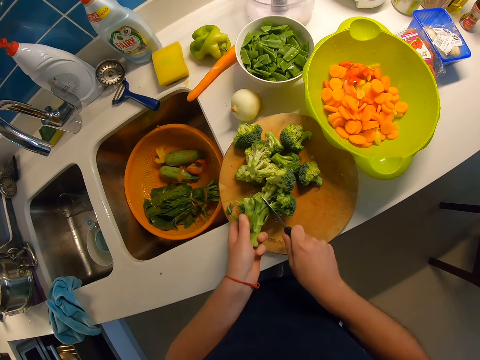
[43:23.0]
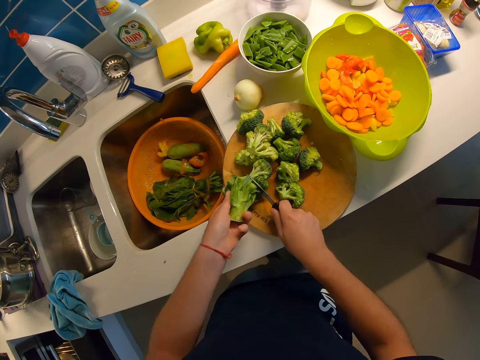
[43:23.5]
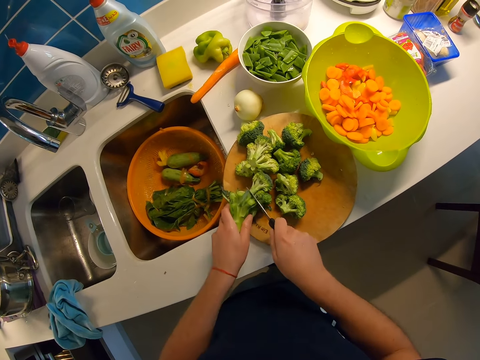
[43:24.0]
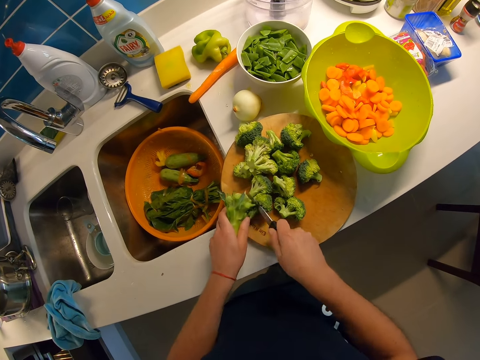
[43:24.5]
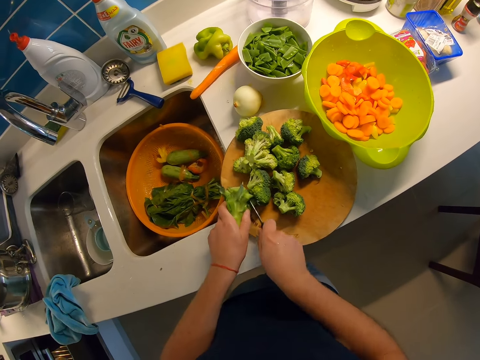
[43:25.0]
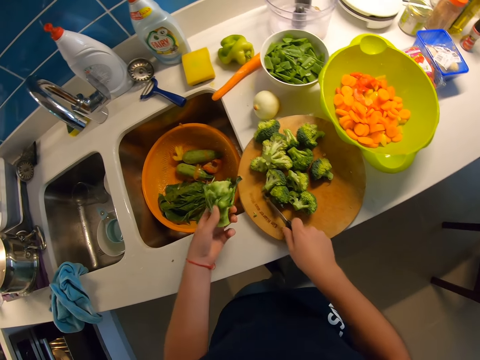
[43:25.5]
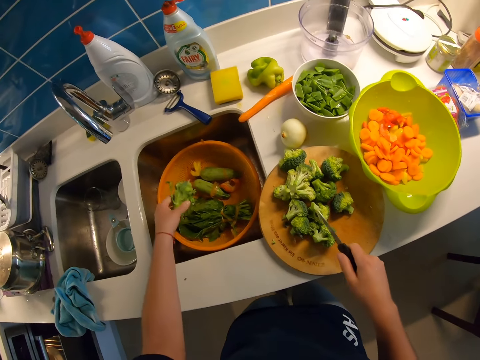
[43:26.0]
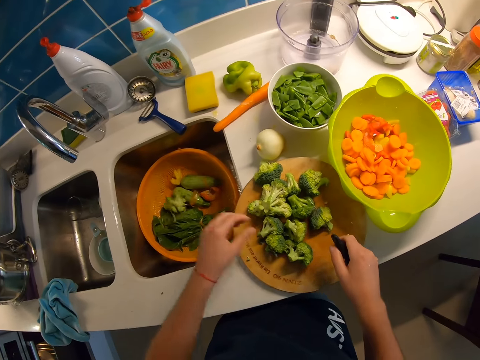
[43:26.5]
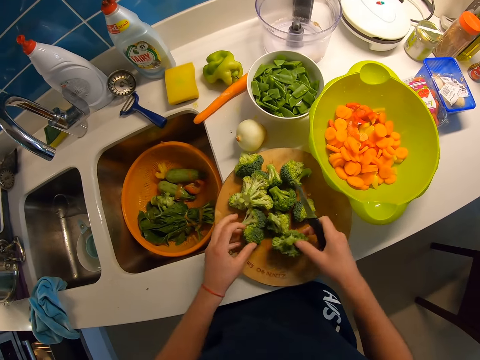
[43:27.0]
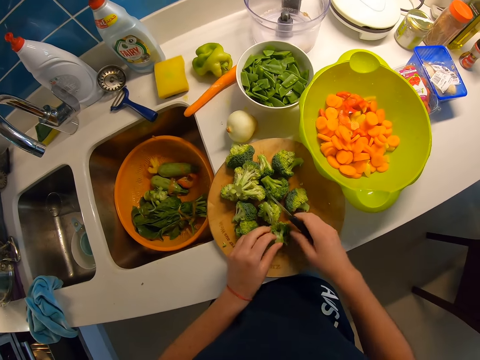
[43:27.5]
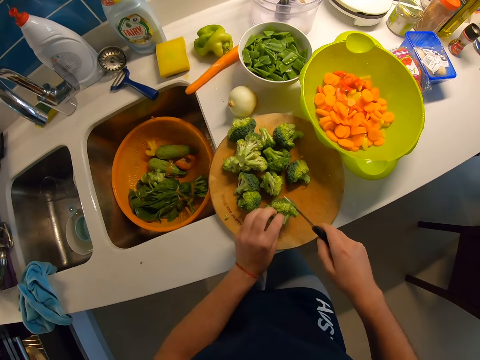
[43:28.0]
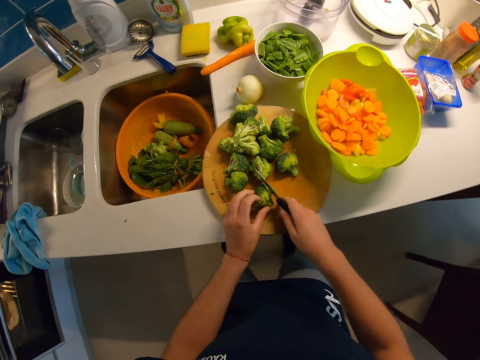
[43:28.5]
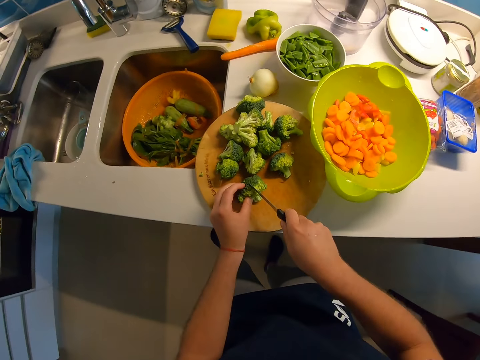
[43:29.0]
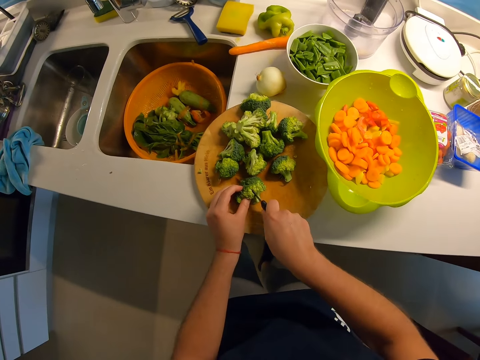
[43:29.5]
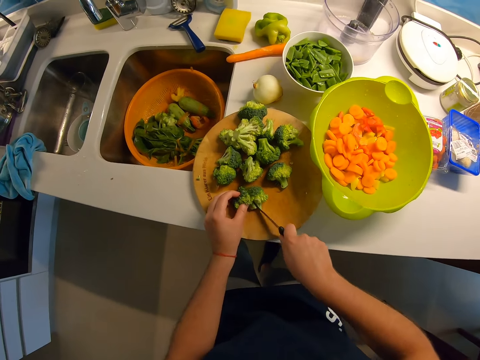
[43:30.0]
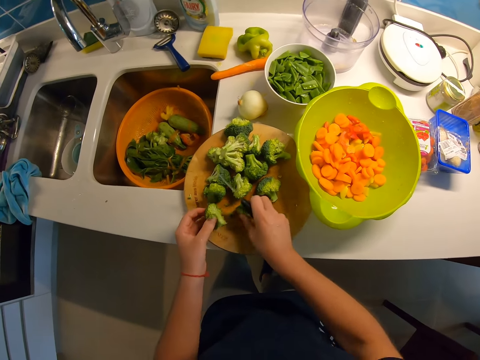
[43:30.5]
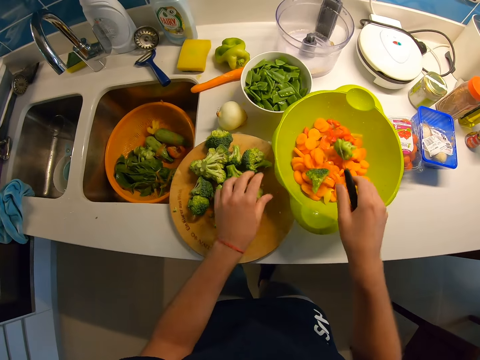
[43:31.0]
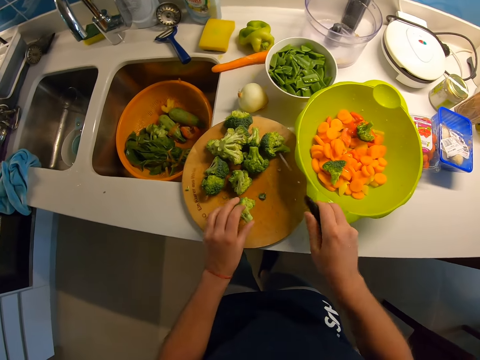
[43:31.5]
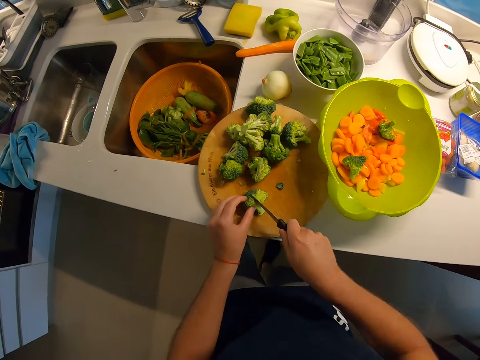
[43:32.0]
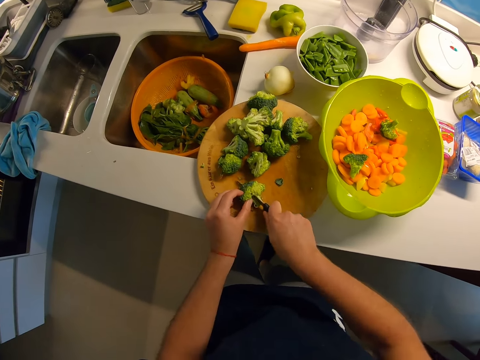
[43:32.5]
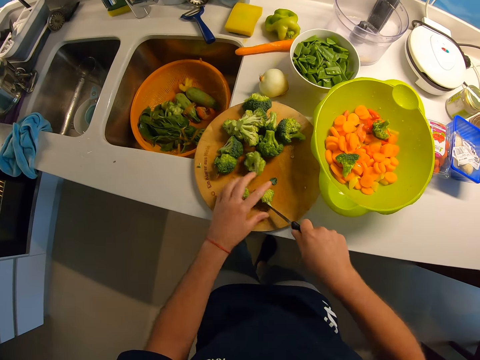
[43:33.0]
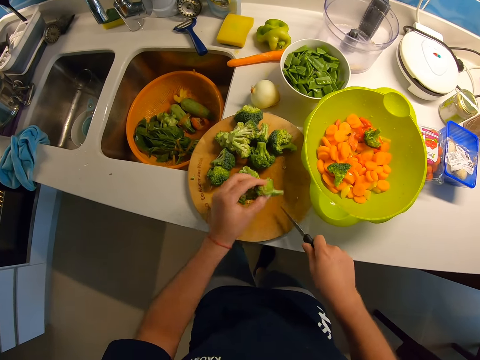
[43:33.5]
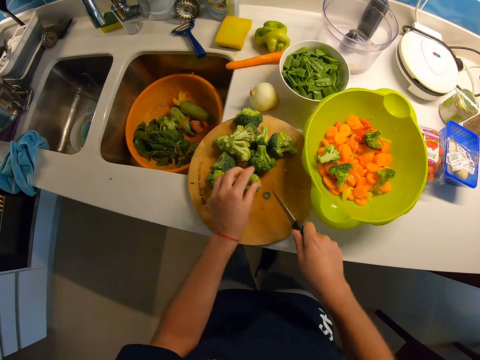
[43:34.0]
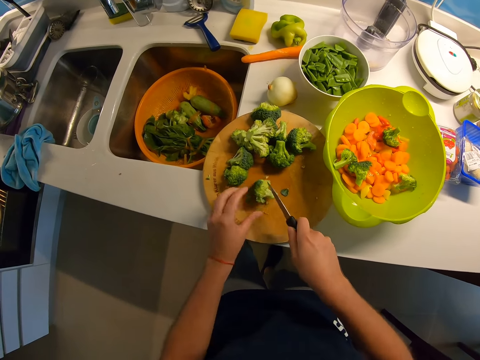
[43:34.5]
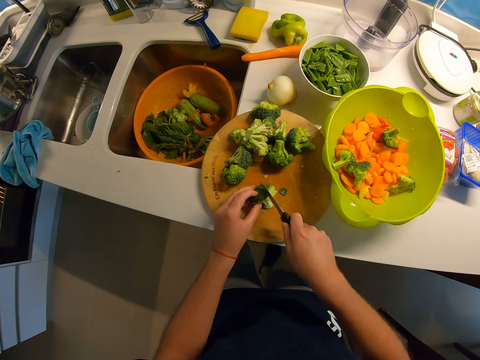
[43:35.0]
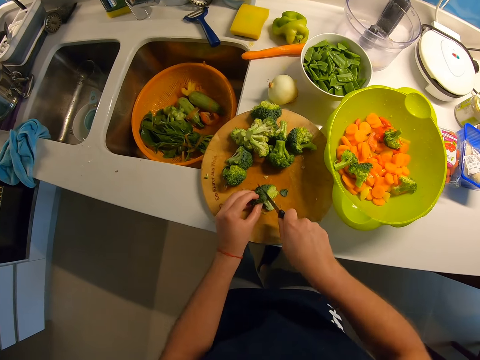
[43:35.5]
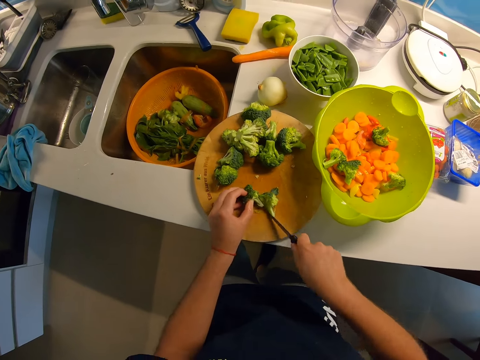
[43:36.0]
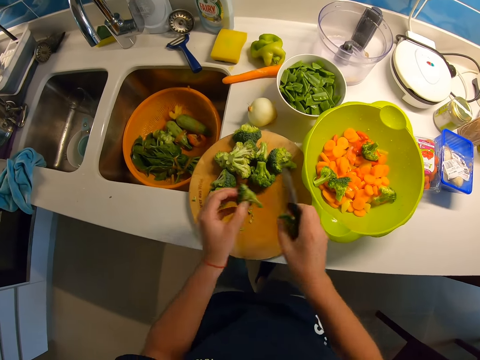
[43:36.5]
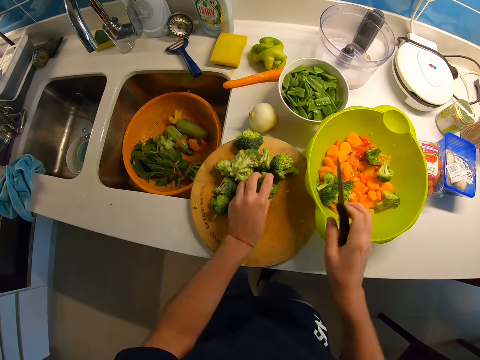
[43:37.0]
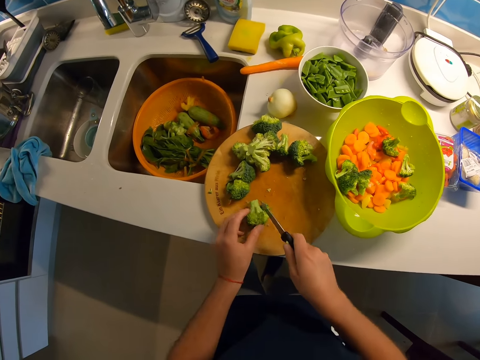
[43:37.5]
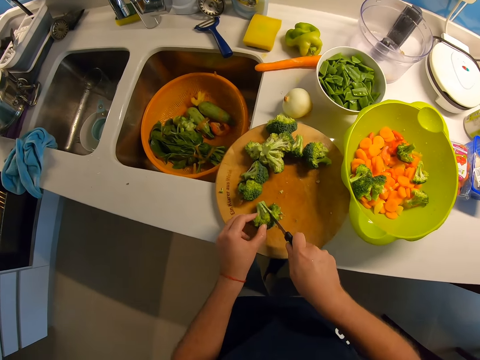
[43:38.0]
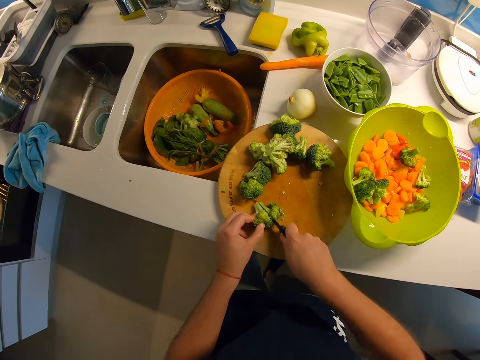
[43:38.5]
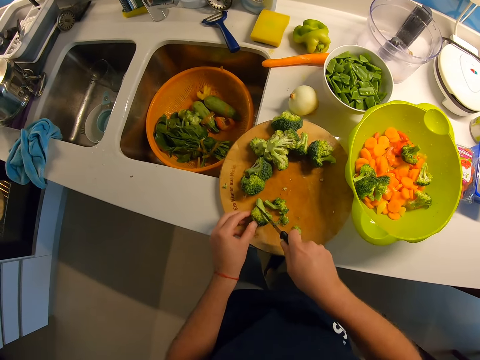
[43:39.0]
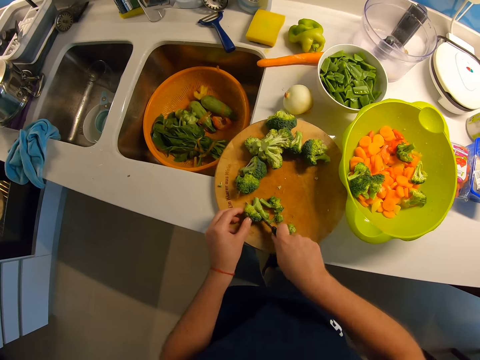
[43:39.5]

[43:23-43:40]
The camera wearer drops the remaining broccoli stalk in the bowl in the right basin with their left hand. They touch the broccoli pieces with both hands. They pick a broccoli piece with their right hand. They pass the broccoli piece to their left hand. They chop the broccoli piece. They pick the chopped broccoli pieces with both hands. They throw the chopped broccoli pieces into the bowl on the kitchen counter. They pick a broccoli piece with their left hand. They chop the broccoli piece. They pick the chopped broccoli pieces with their left hand. They throw the chopped broccoli pieces into the bowl on the kitchen counter. They pick a broccoli piece with their left hand. They chop the broccoli piece. They pick the chopped broccoli pieces with both hands. They throw the chopped broccoli pieces into the bowl on the kitchen counter. They pick a broccoli piece with their left hand. They chop the broccoli piece.

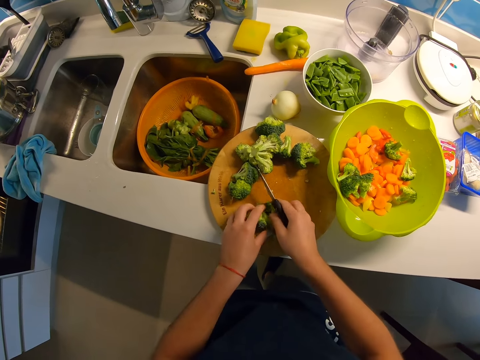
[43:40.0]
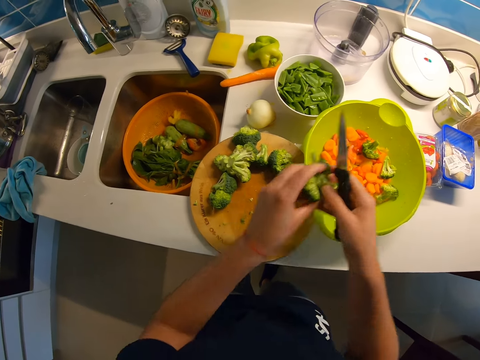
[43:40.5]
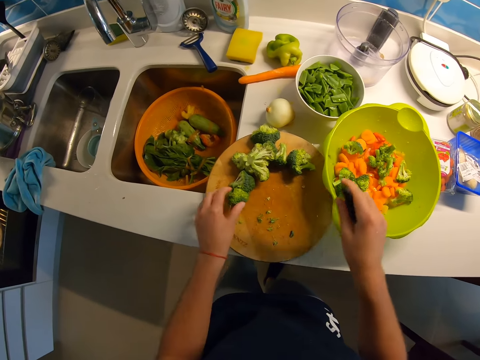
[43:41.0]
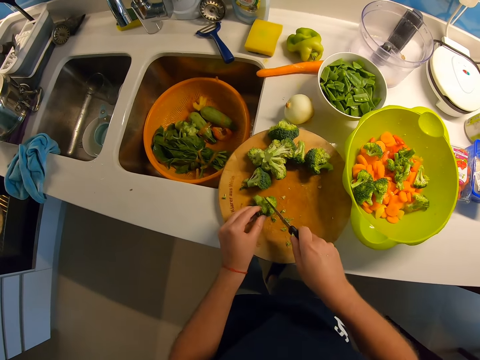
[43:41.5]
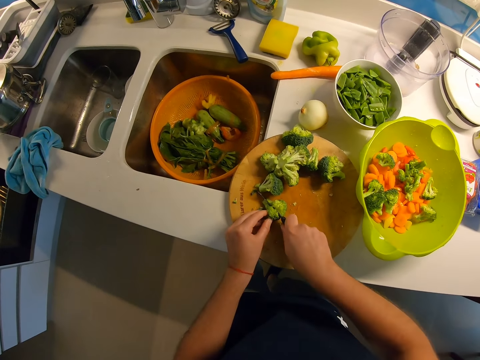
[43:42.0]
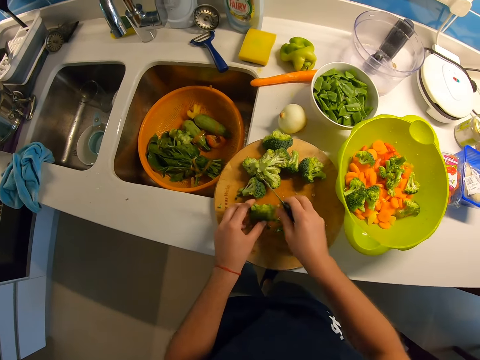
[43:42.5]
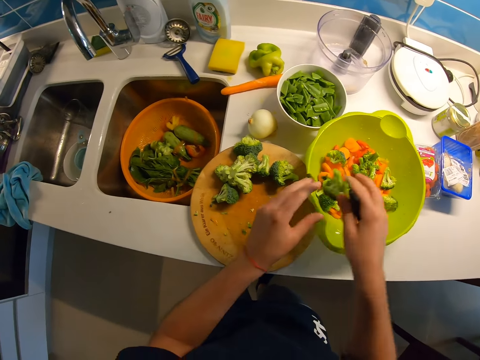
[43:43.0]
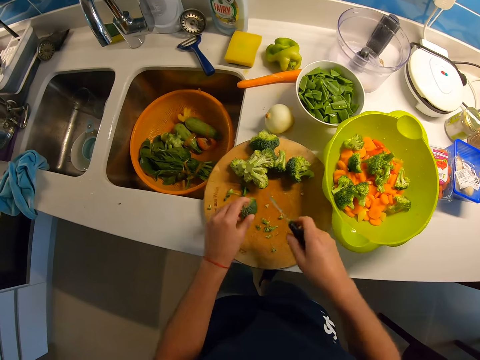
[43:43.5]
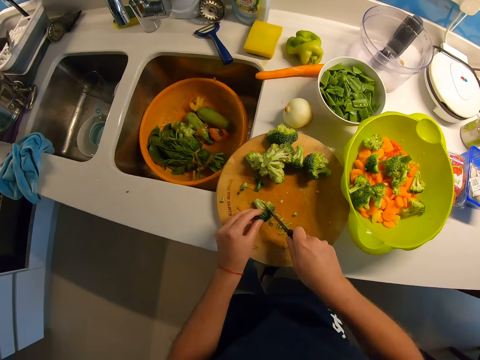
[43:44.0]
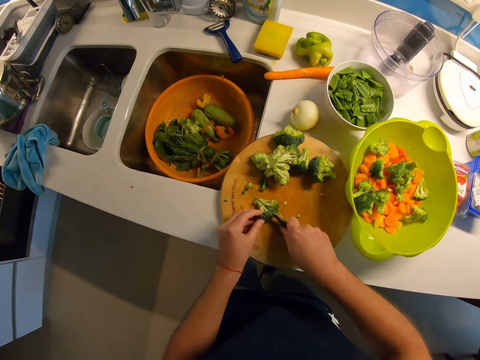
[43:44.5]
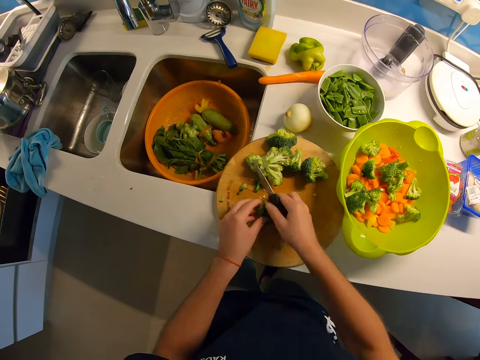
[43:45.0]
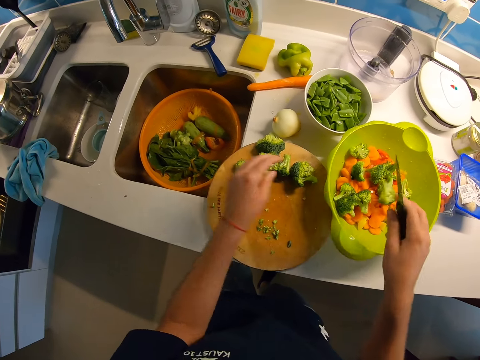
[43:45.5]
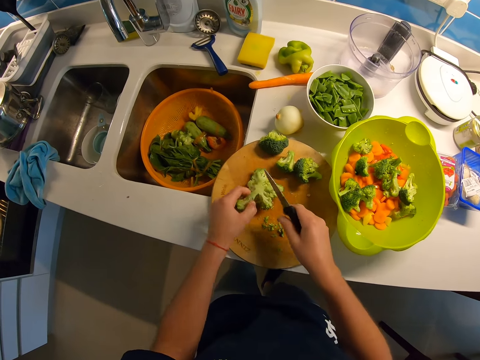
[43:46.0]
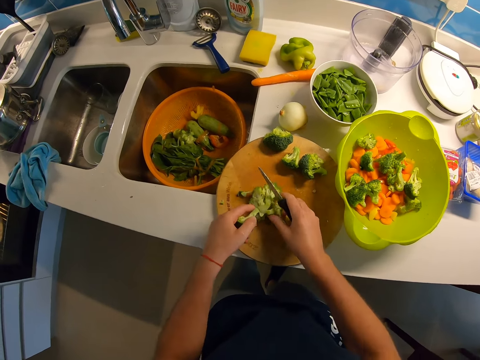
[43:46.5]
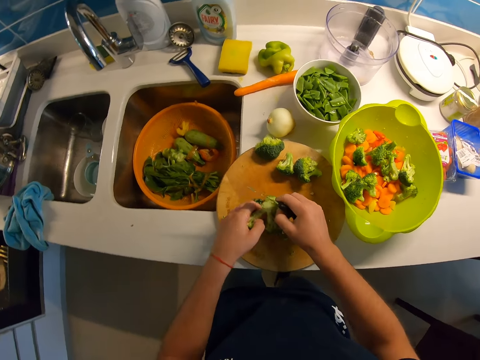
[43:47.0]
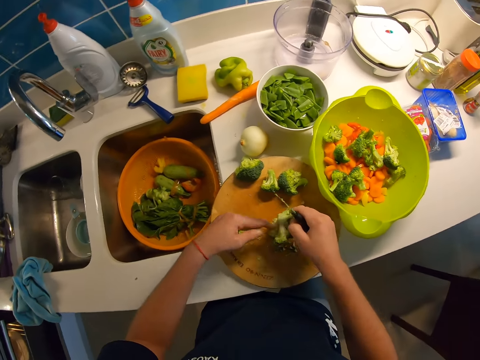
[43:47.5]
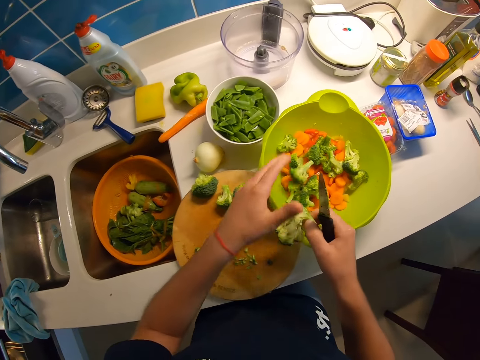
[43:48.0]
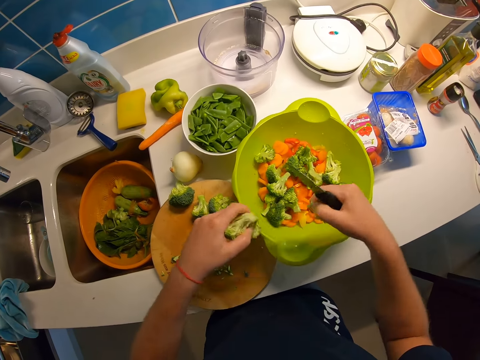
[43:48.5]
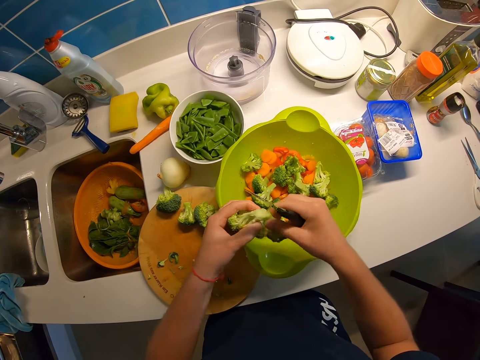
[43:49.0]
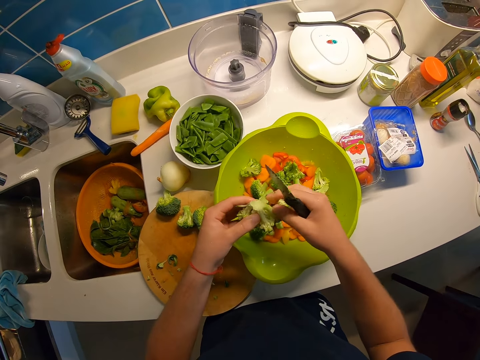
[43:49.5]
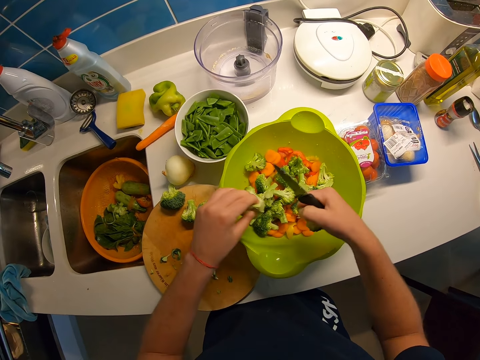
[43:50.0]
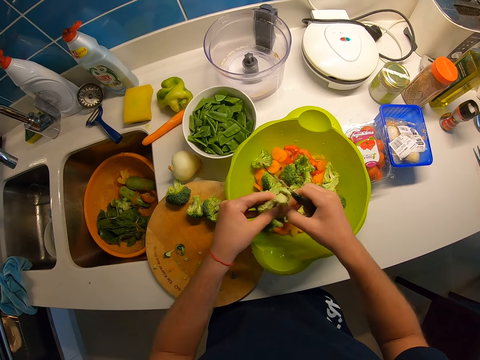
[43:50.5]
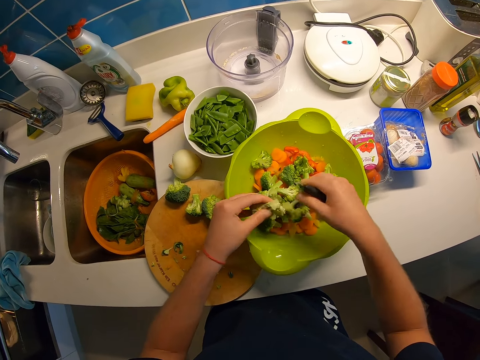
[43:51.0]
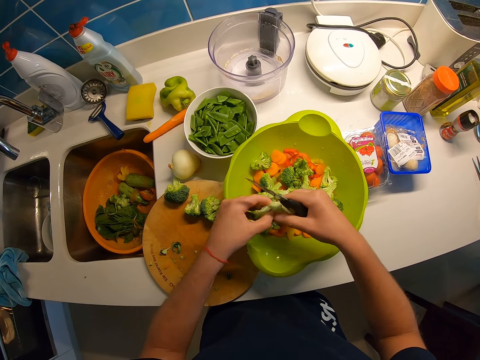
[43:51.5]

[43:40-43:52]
The camera wearer picks the chopped broccoli pieces with both hands. They throw the chopped broccoli pieces into the bowl on the kitchen counter. They pick a broccoli piece with their left hand. They chop the broccoli piece. They pick the chopped broccoli pieces with both hands. They throw the chopped broccoli pieces into the bowl on the kitchen counter. They pick a broccoli piece with their left hand. They chop the broccoli piece. They pick the chopped broccoli pieces with both hands. They throw the chopped broccoli pieces into the bowl on the kitchen counter. They pick a broccoli piece with both hands. They remove the broccoli leaves. They break the broccoli piece up with both hands. They throw the broken broccoli pieces into the bowl on the kitchen counter.
